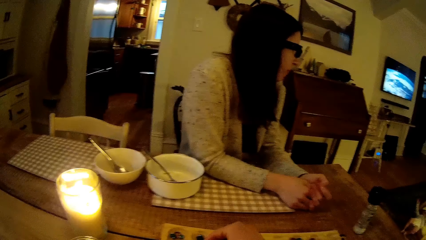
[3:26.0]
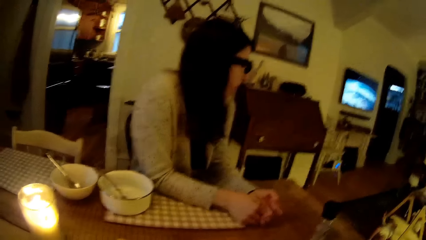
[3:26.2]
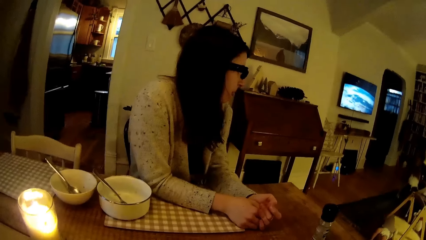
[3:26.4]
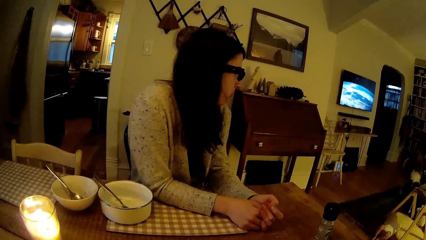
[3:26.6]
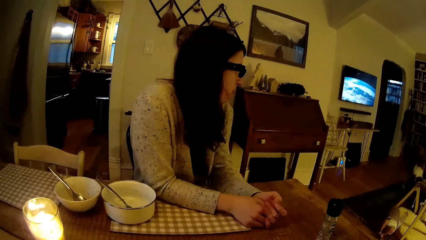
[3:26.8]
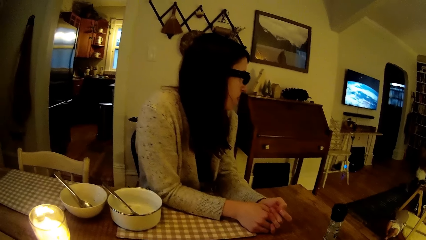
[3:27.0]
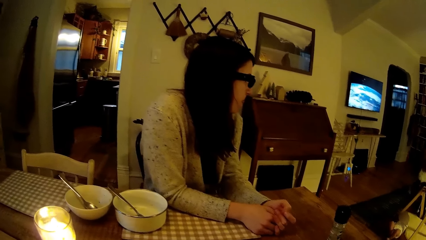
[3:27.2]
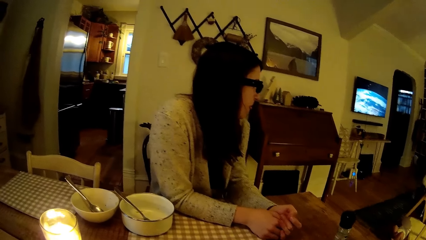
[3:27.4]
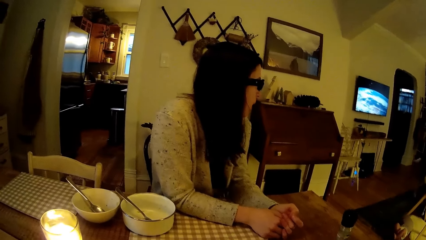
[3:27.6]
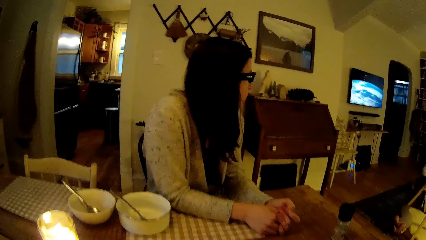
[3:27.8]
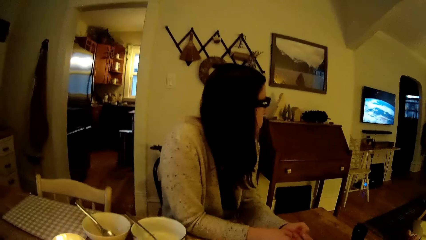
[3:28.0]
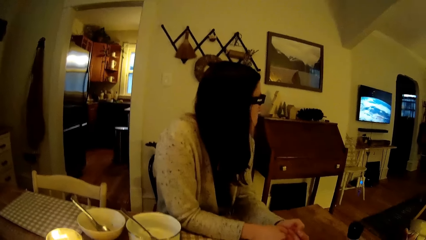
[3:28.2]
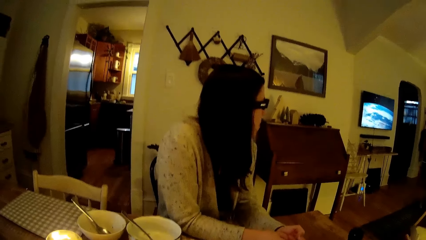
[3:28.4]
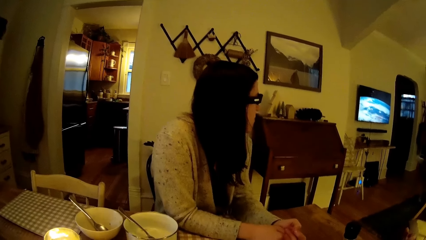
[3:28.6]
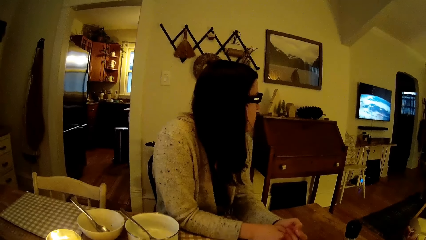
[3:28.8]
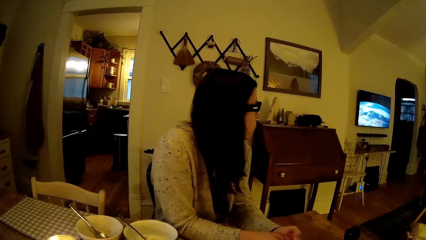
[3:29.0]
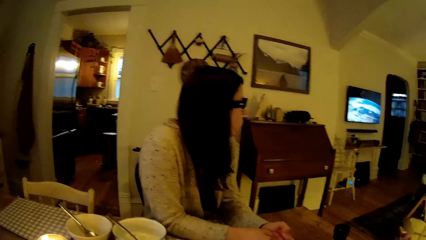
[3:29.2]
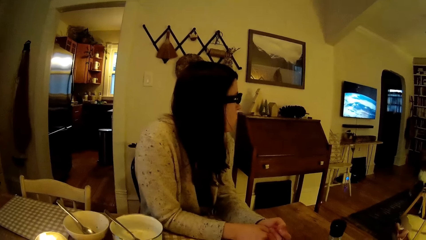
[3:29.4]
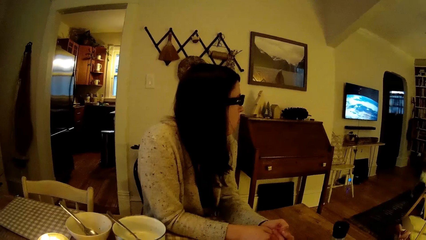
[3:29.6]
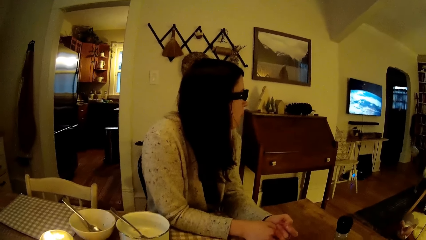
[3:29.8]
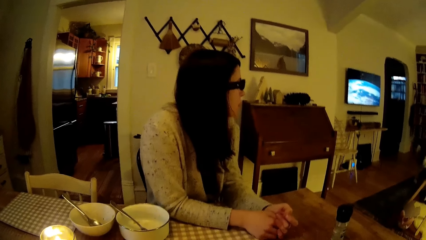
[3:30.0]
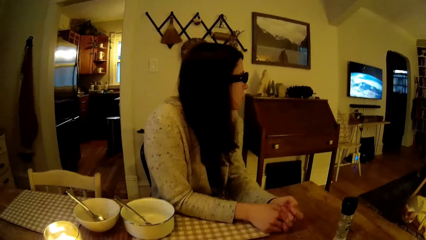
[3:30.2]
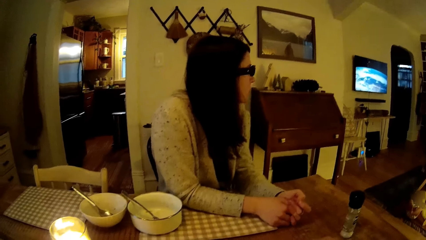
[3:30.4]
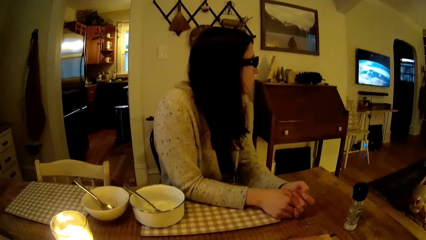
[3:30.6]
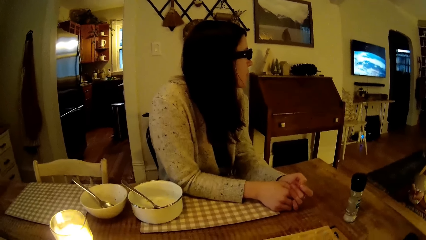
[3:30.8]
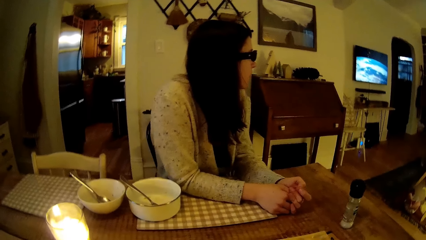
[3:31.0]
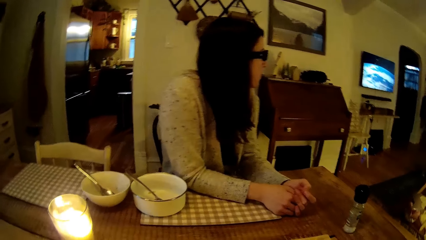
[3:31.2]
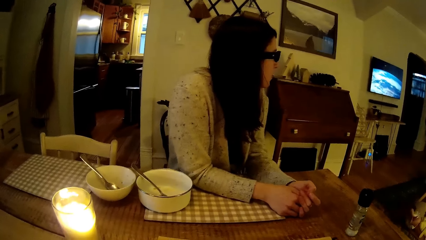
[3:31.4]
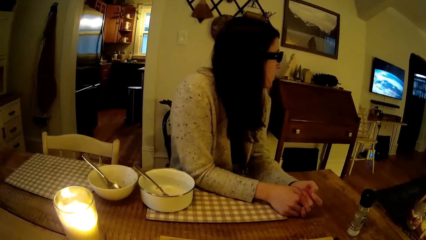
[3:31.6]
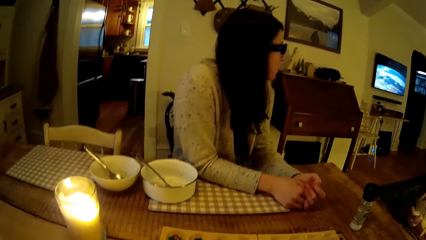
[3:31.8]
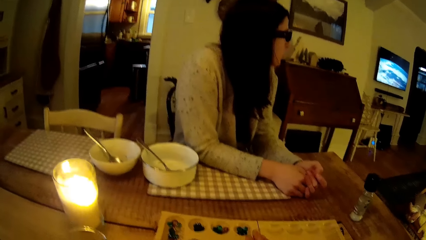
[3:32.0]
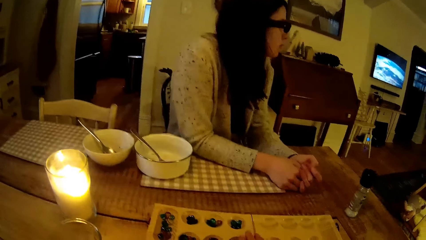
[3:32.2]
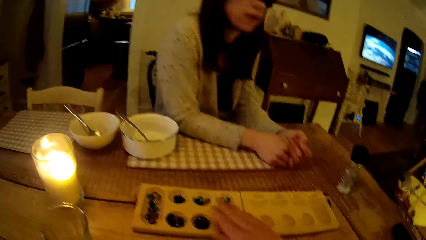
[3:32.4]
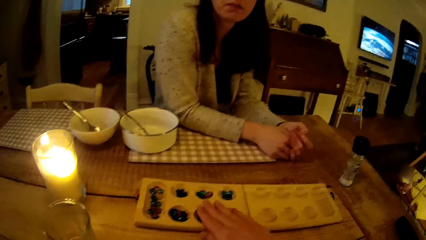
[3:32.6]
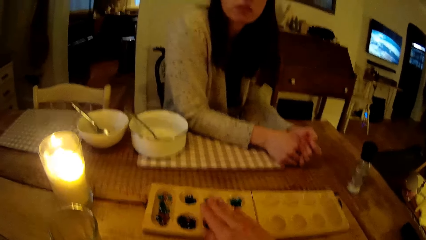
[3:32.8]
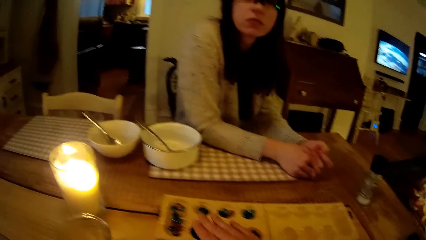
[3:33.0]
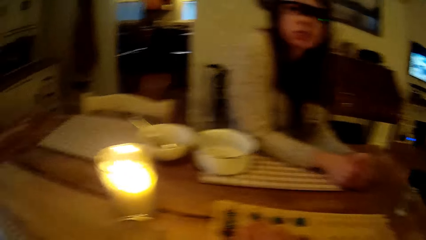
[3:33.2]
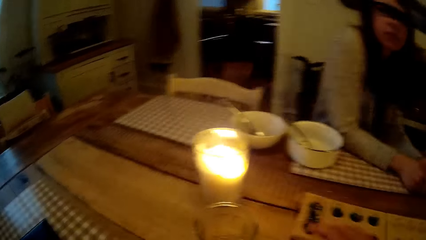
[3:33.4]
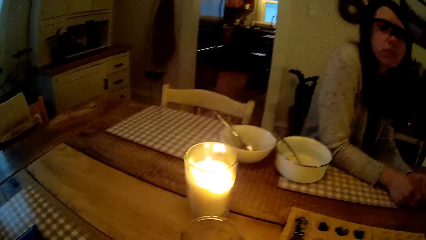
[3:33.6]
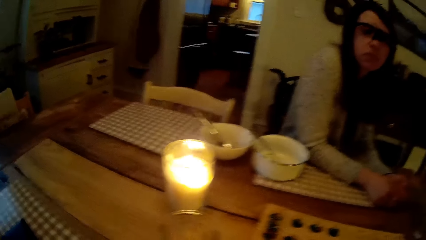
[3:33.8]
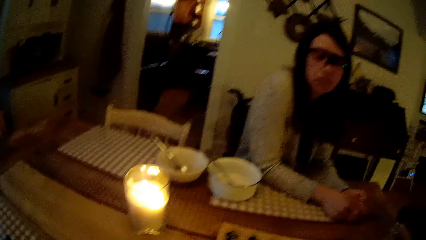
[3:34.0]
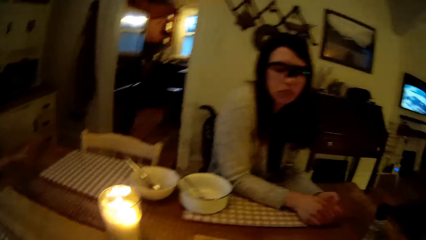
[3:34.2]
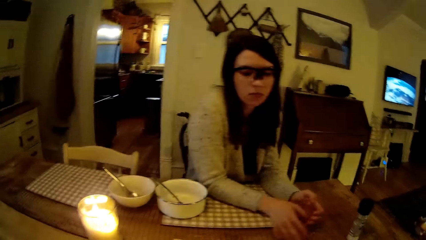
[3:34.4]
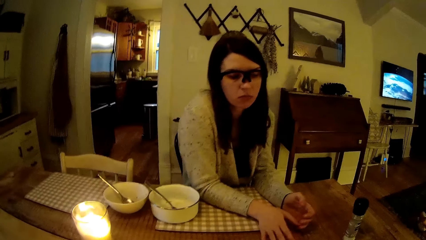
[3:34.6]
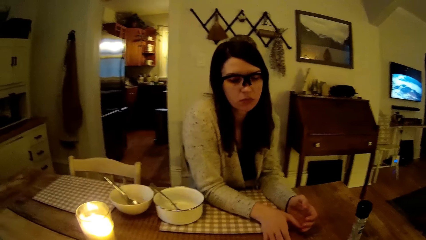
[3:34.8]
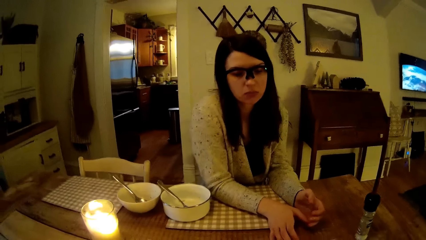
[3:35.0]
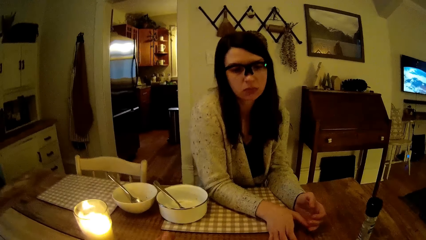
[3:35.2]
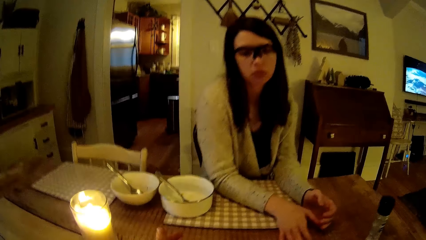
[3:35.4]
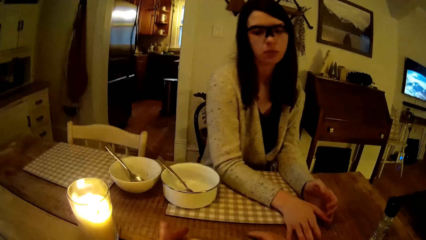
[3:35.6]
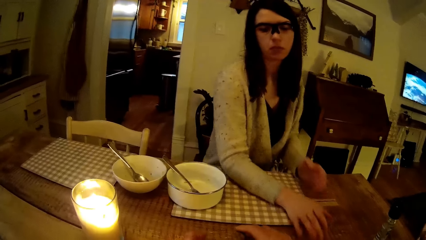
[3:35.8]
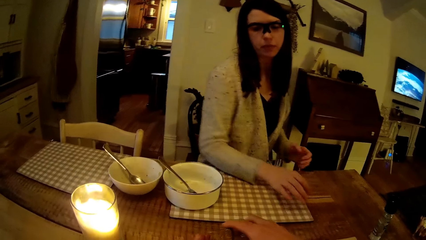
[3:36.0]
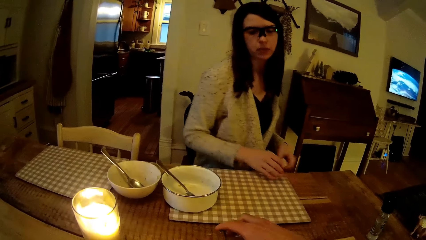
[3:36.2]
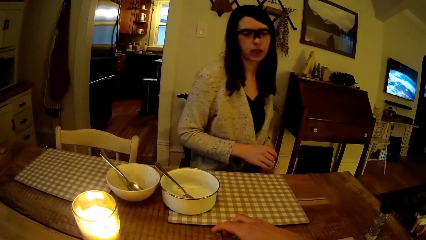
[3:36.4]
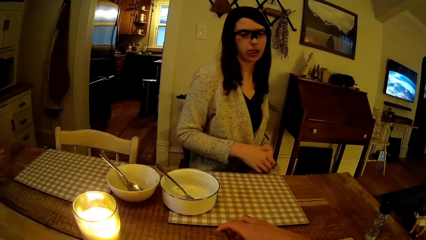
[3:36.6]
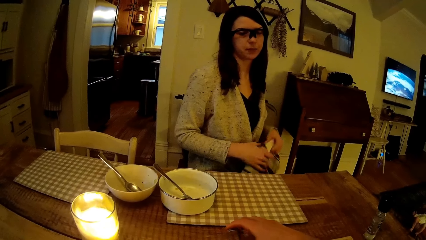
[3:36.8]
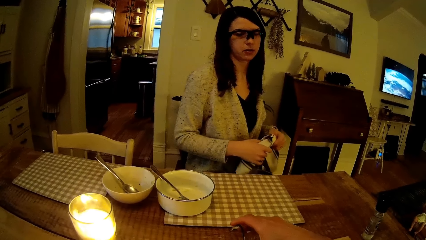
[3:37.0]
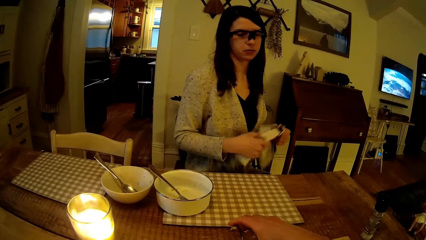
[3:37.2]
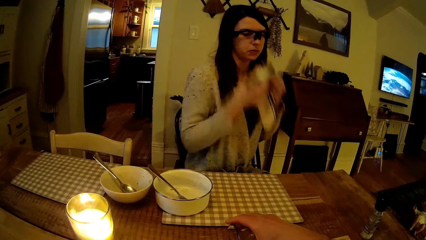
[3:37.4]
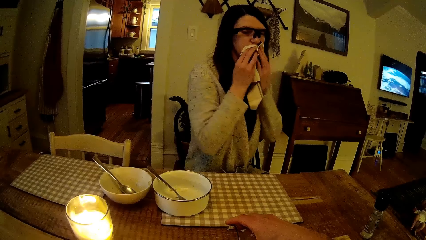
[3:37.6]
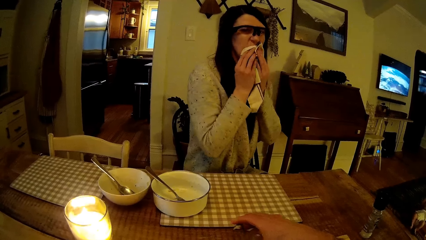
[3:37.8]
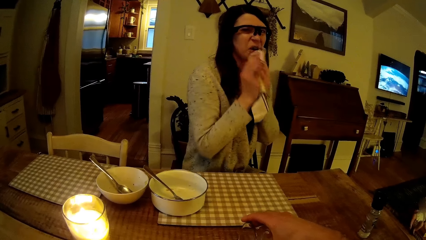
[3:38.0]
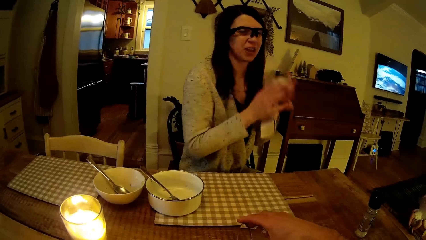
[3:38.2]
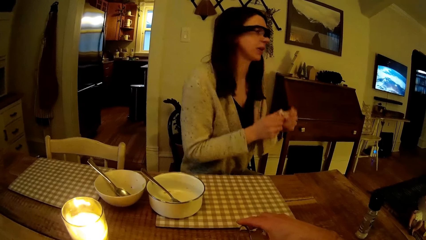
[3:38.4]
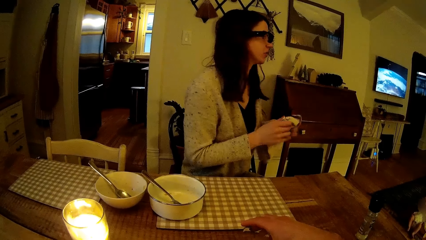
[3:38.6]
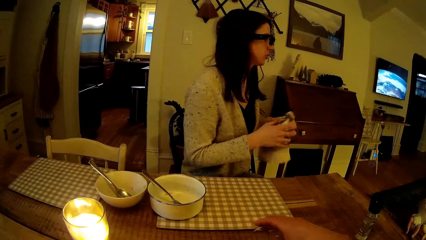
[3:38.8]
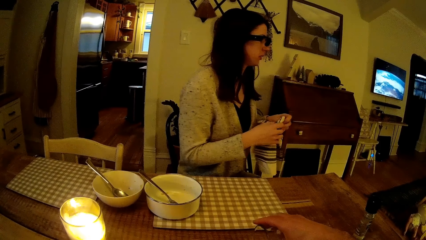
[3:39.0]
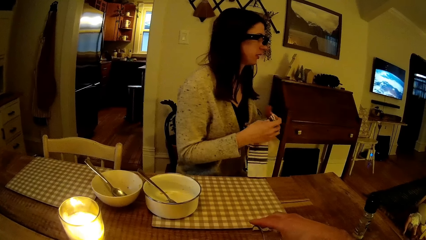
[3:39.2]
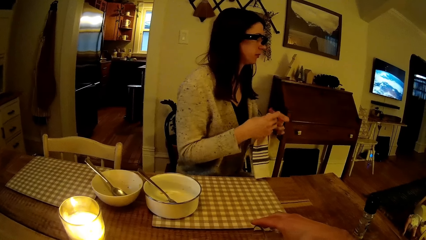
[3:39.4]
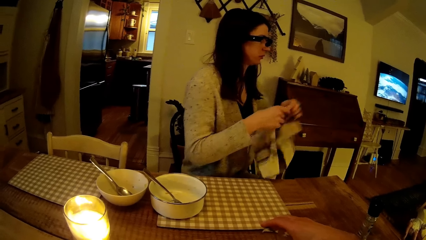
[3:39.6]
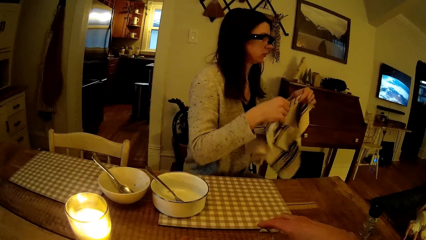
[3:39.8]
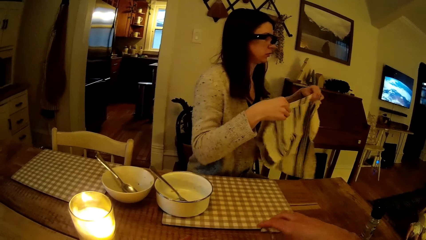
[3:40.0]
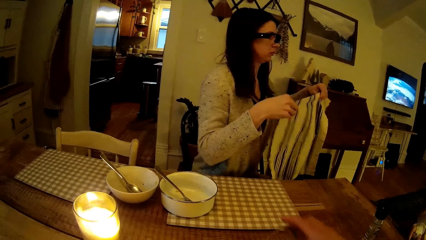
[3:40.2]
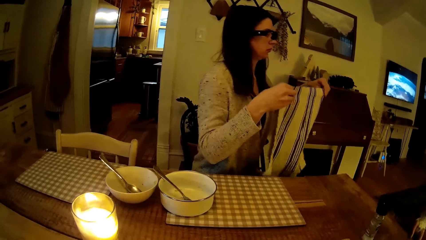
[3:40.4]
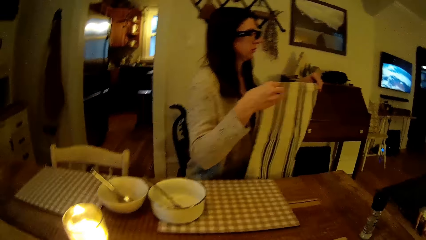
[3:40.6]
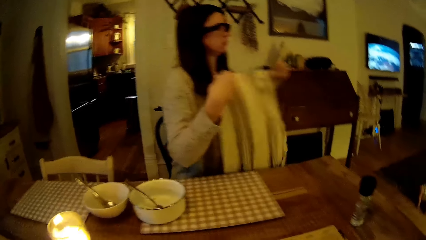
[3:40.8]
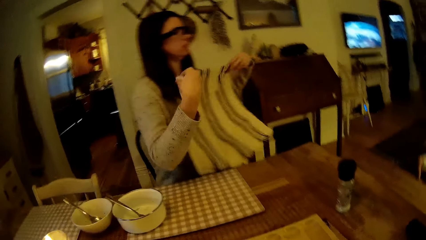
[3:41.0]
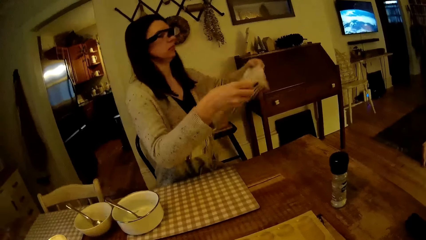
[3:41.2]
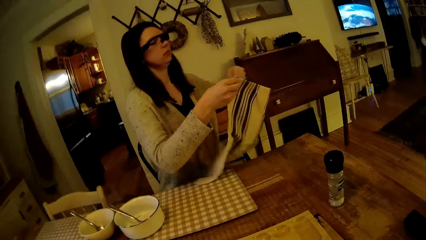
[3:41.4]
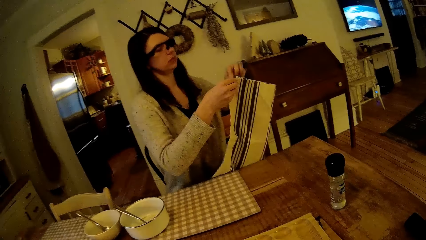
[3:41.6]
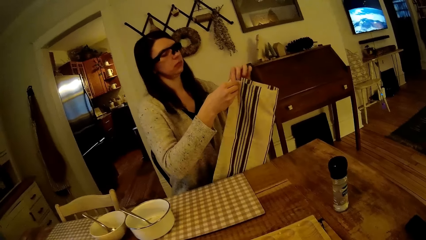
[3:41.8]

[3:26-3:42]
The camera wearer drops some balls on the board with his right hand. A woman picks up the napkin from her lap with her hands. The woman cleans her mouth with the napkin in her hands. The woman folds the napkin with her hands.
